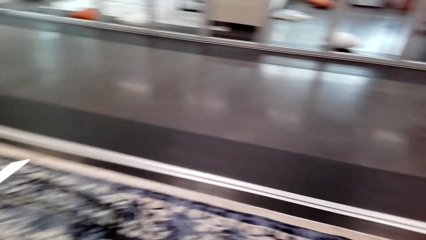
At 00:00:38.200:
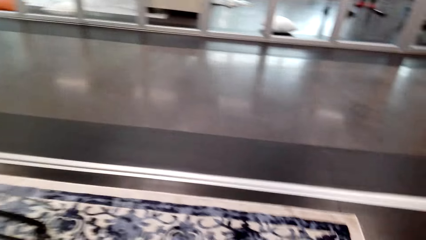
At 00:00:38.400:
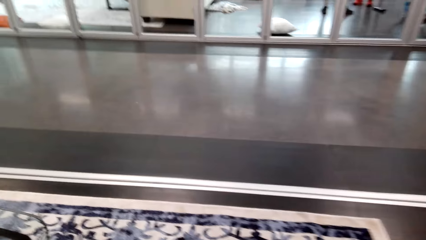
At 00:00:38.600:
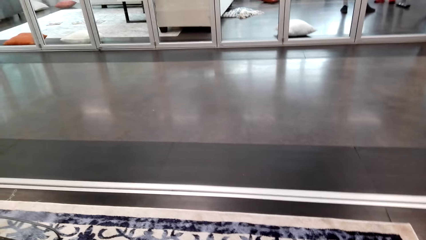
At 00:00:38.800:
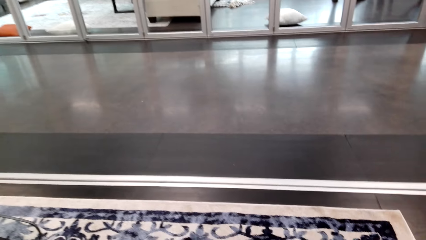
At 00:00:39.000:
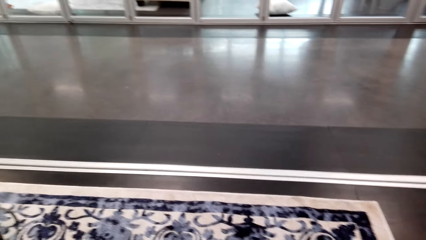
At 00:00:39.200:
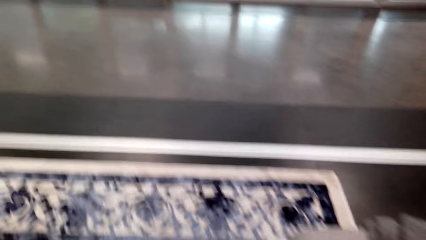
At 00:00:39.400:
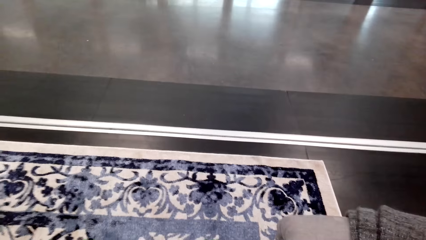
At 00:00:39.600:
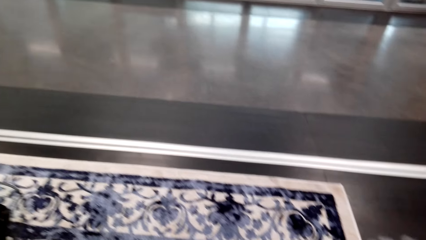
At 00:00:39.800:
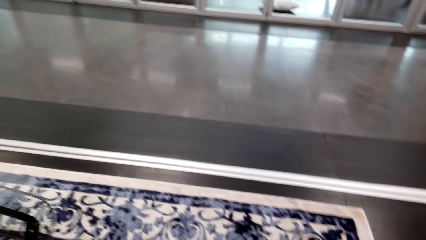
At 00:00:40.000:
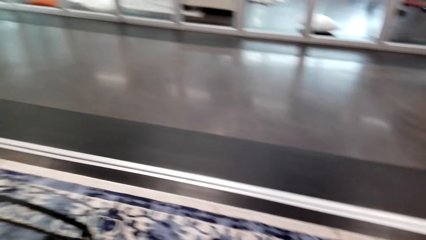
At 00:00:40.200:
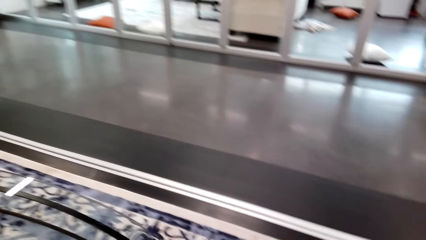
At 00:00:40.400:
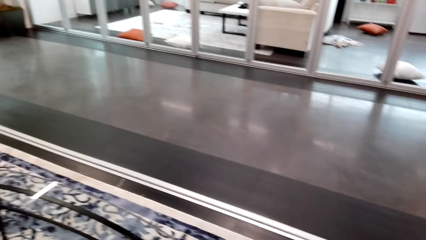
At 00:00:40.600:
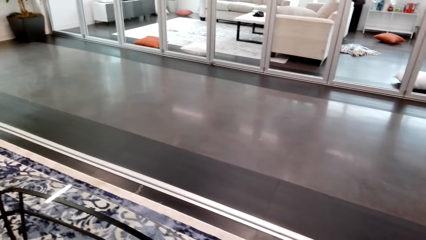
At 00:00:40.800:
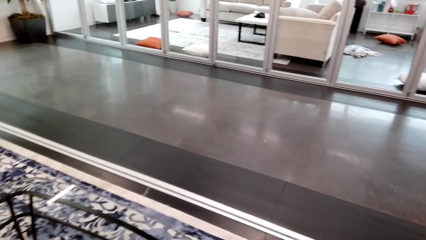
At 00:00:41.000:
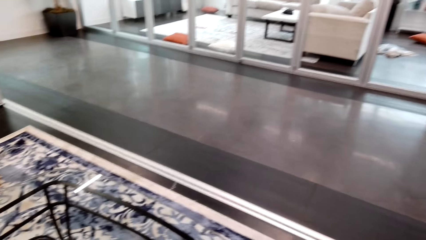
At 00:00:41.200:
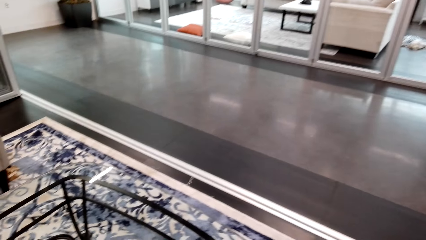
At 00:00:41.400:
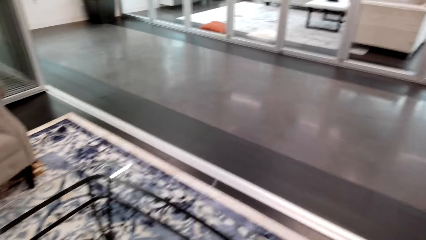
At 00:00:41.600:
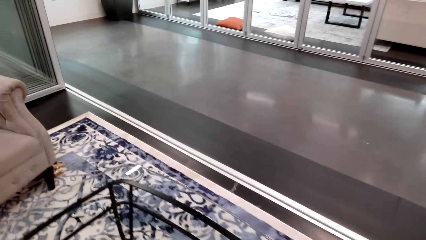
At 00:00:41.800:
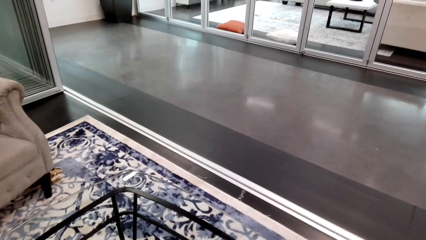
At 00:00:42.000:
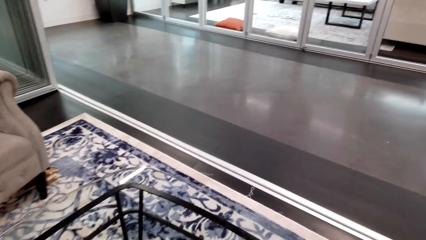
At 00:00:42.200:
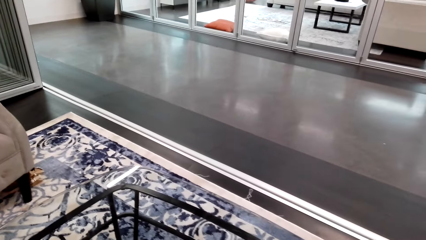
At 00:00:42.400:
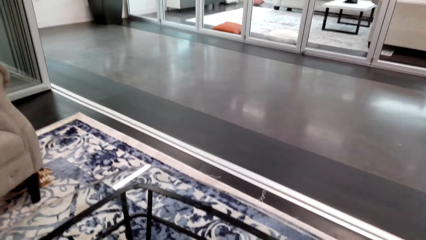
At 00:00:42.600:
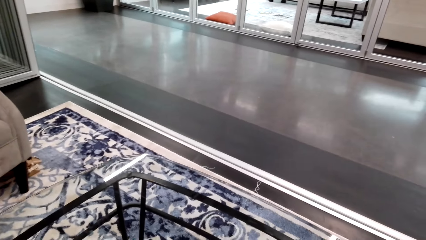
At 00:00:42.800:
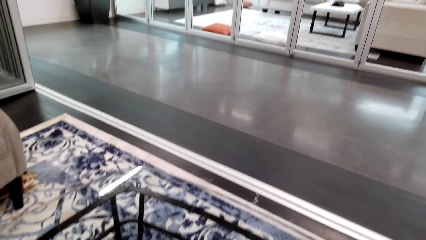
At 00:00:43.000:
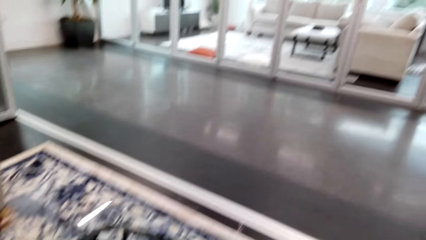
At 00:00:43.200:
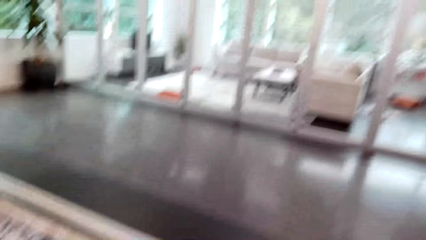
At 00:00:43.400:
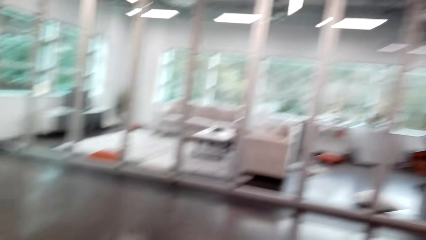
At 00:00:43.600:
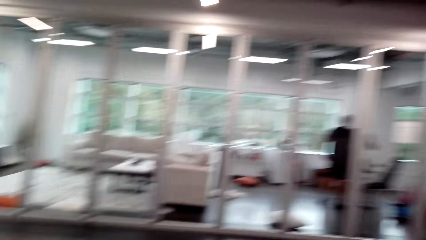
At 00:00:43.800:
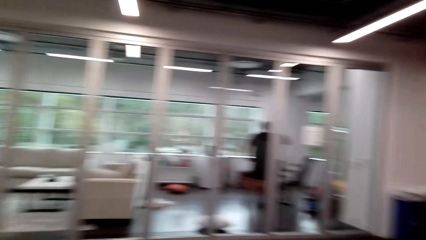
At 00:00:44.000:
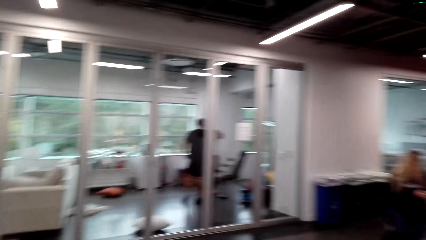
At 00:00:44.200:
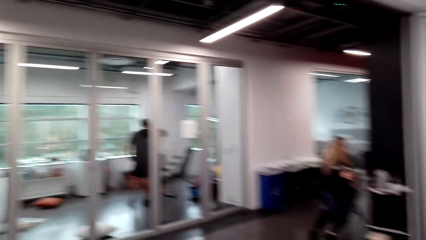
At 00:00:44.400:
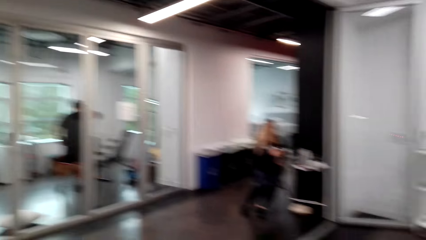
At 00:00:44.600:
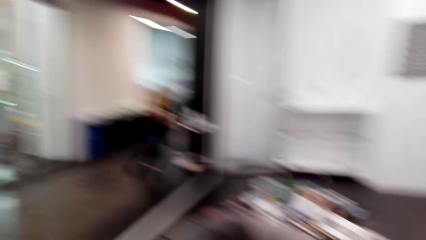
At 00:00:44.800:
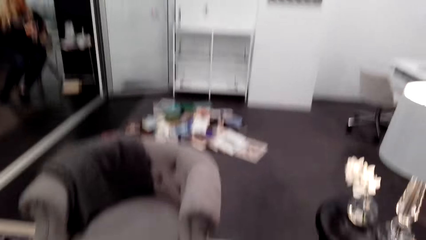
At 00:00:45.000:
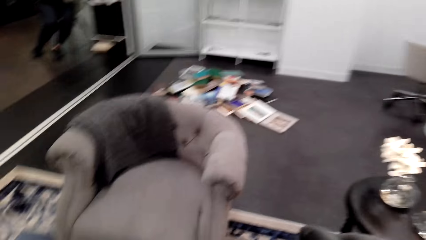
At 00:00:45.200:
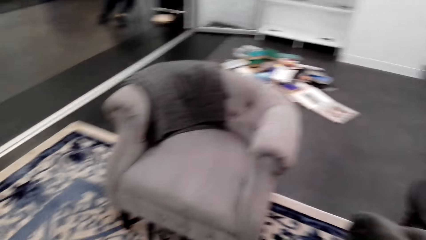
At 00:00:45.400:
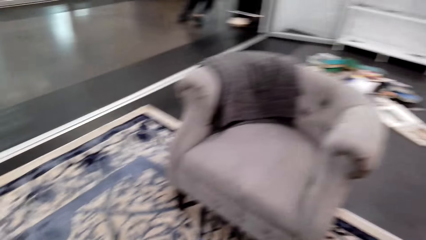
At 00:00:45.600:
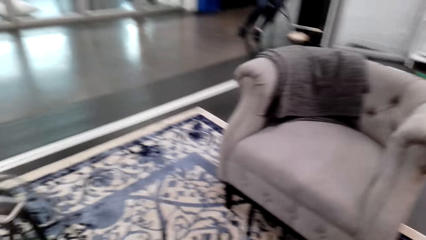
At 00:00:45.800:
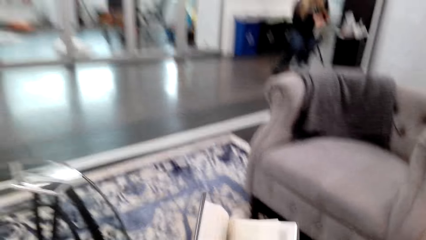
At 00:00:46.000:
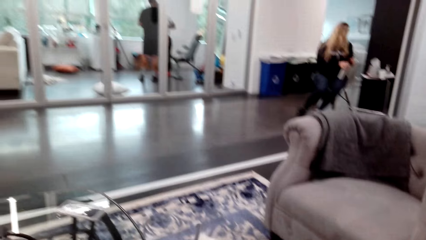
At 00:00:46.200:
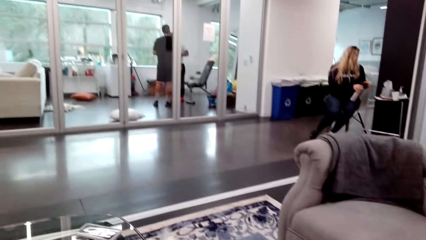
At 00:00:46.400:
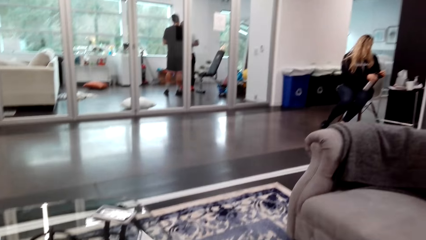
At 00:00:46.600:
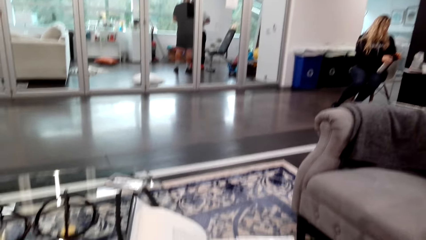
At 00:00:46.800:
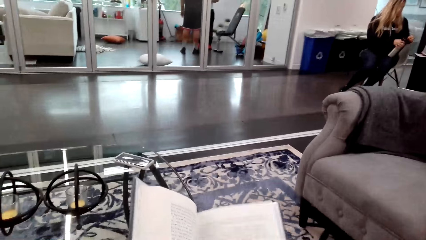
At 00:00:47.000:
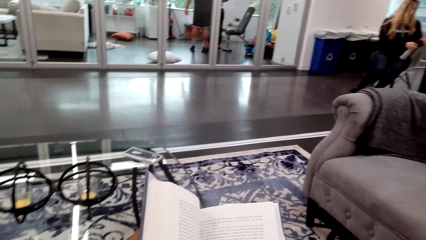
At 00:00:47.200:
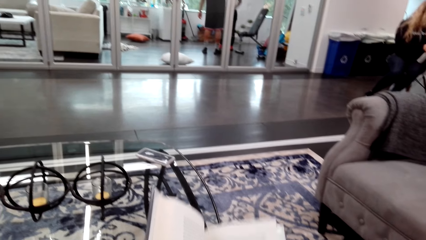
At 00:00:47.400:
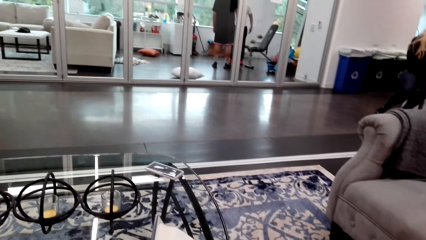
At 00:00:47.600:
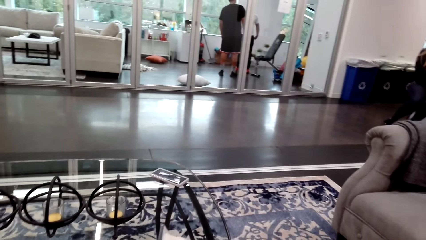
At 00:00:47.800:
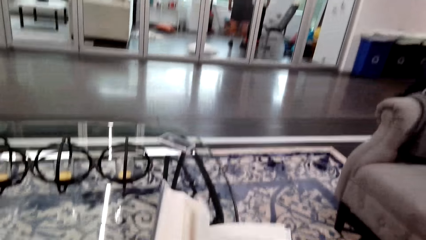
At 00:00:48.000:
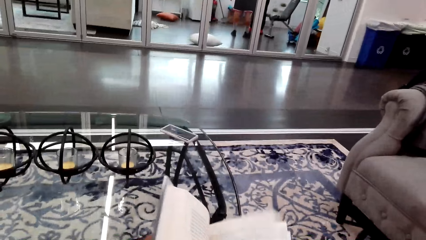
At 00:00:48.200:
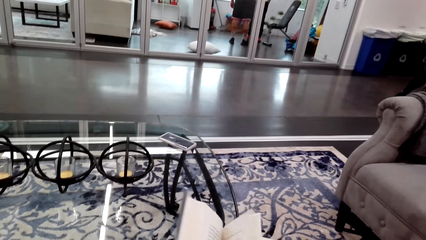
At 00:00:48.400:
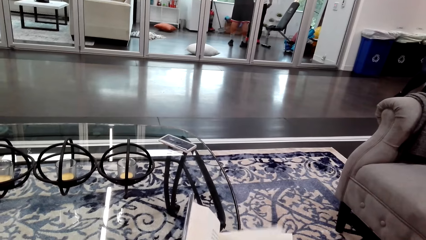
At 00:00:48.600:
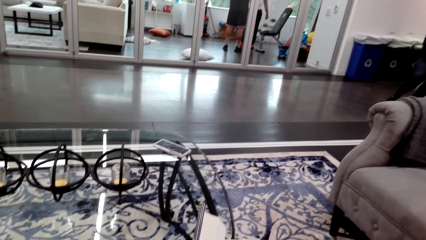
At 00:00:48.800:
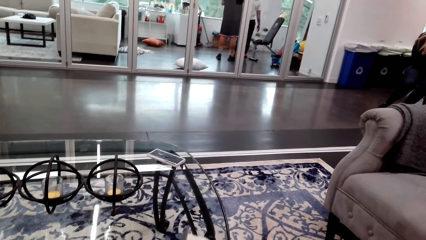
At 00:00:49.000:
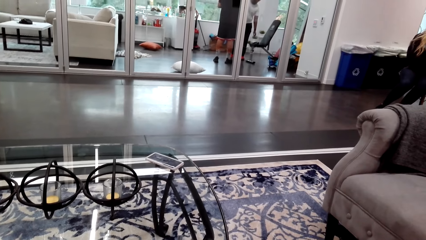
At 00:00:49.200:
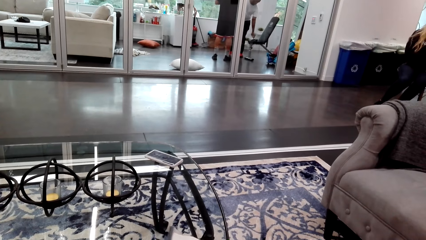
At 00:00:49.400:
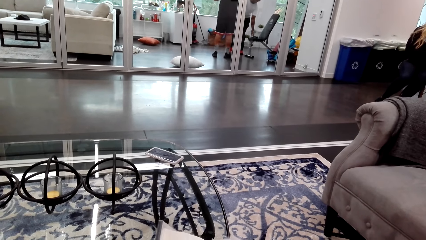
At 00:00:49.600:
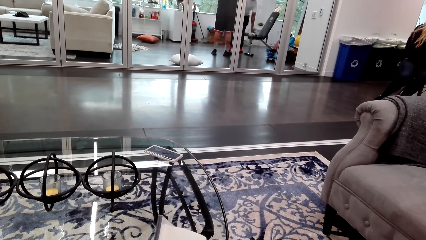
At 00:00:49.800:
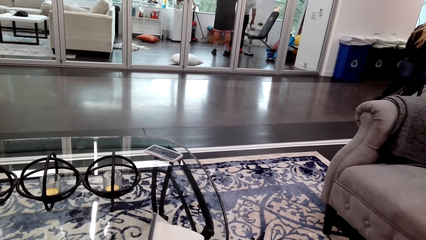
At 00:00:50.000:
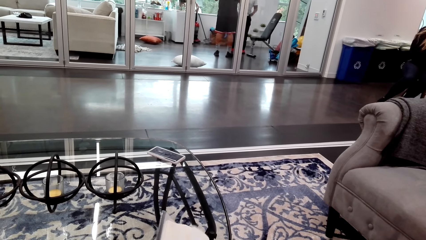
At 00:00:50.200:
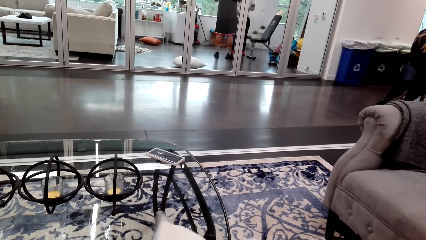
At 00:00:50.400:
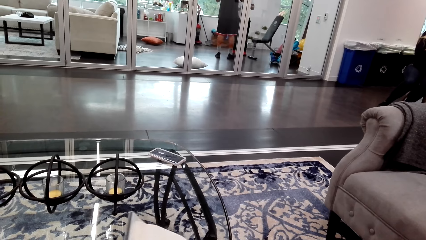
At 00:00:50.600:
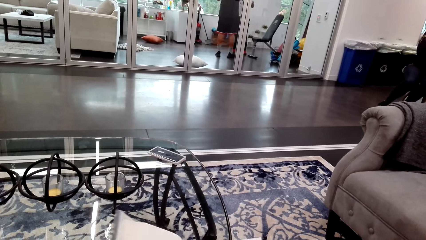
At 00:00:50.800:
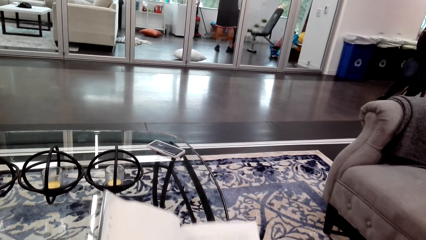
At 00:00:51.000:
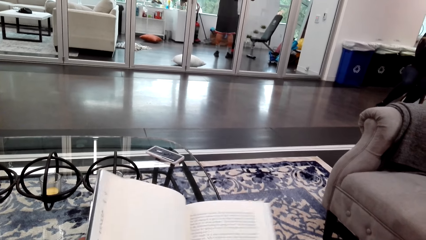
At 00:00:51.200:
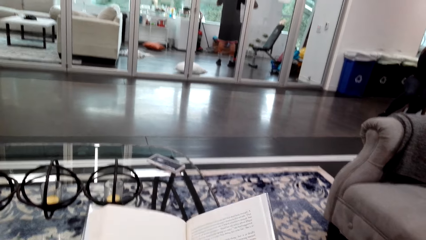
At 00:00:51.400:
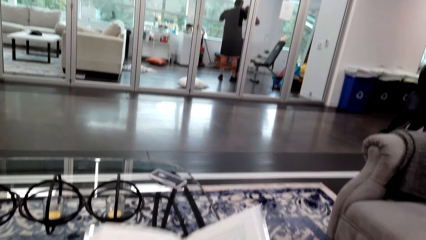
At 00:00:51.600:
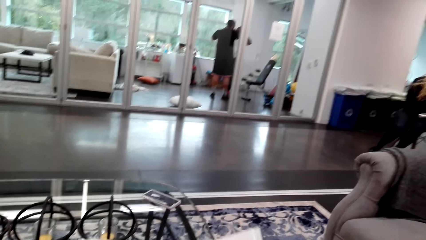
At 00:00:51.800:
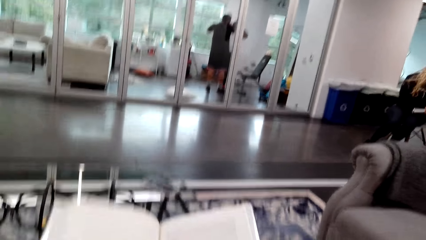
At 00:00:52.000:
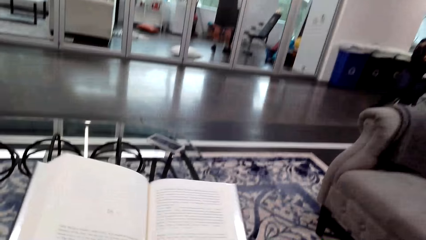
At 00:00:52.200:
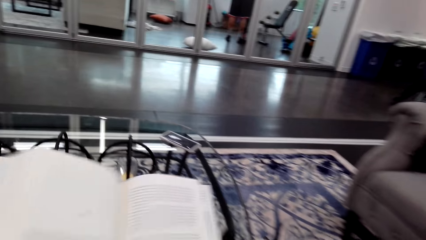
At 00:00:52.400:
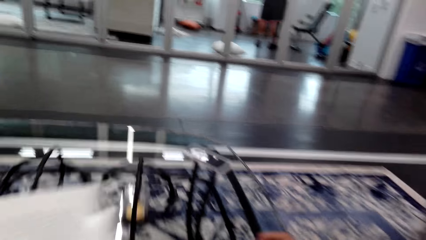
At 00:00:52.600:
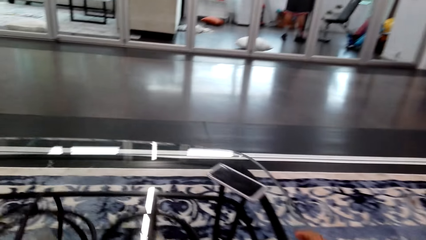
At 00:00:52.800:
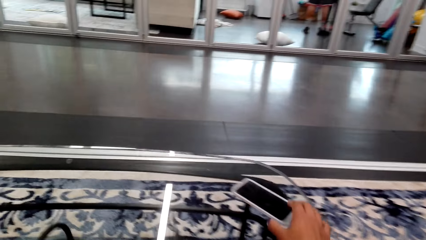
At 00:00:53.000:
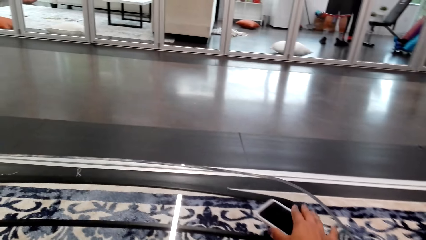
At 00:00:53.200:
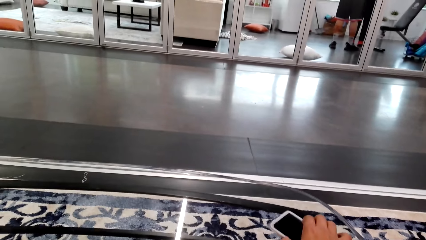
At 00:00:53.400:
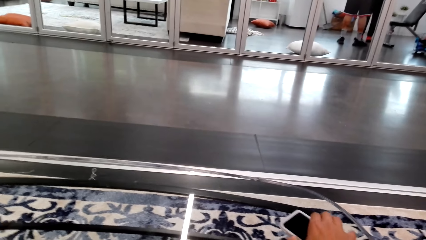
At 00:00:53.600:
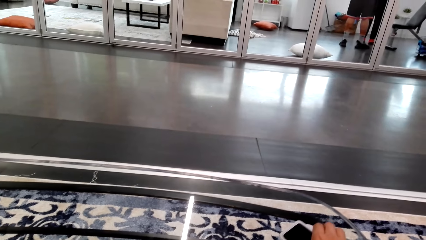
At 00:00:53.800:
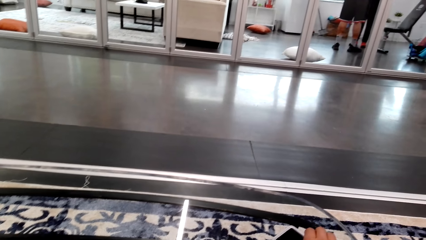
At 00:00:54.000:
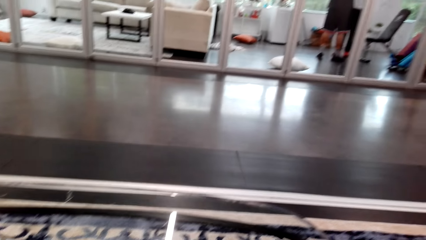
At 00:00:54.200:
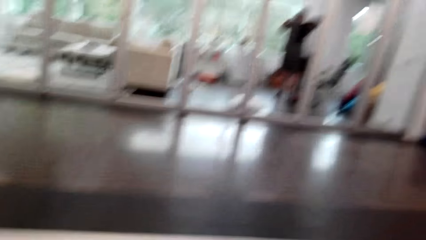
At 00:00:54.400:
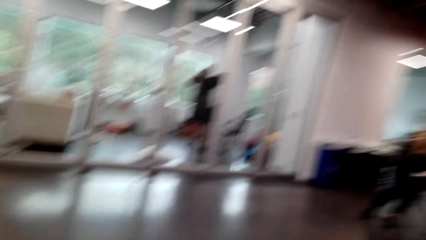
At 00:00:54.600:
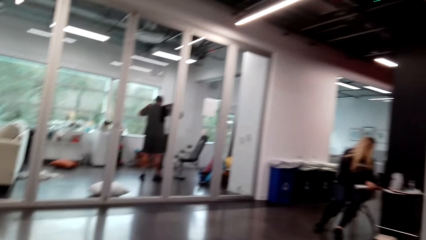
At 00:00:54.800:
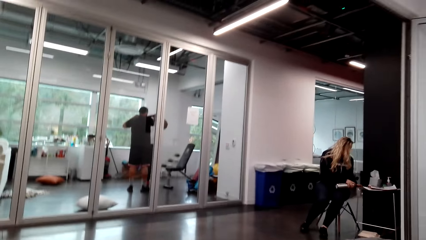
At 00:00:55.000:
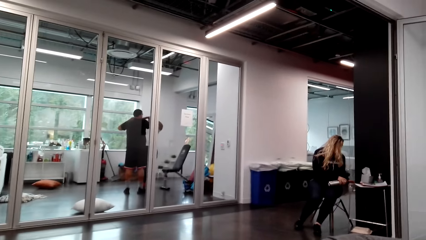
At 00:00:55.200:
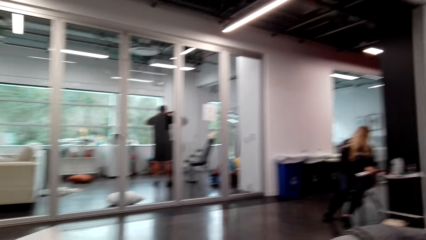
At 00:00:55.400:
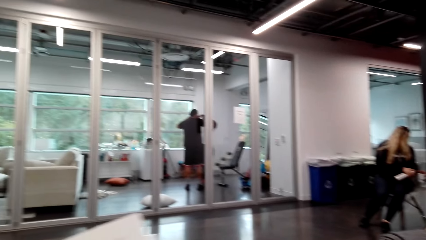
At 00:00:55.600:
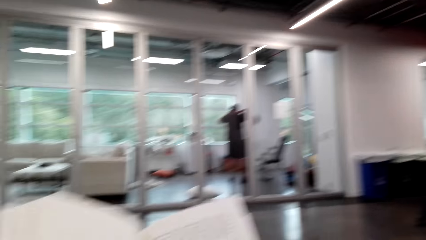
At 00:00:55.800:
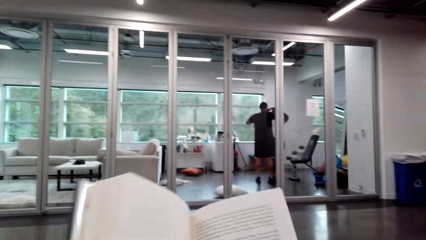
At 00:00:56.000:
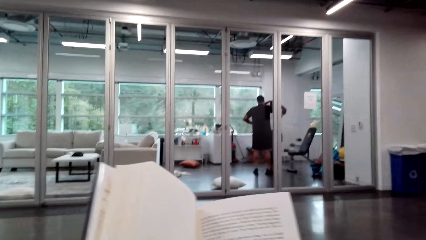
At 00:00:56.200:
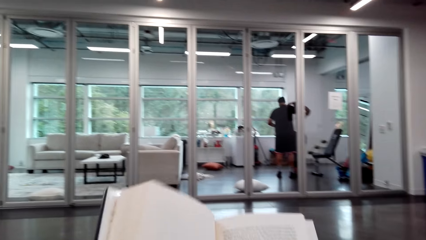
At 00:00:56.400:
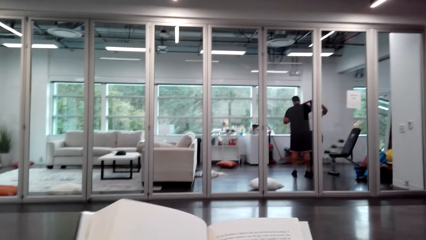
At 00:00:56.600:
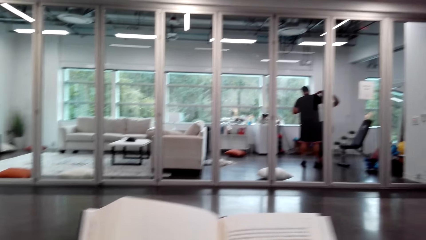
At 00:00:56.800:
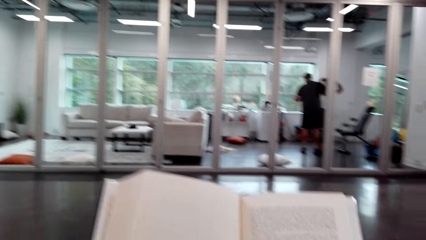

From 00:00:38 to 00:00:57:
The camera wearer walks in the house. They read a book. A woman sits on the chair. The camera wearer holds the book. They pick up the phone. A man stands in the house. The camera wearer looks around the room. Another man stands in the house. The camera wearer reads the book.
